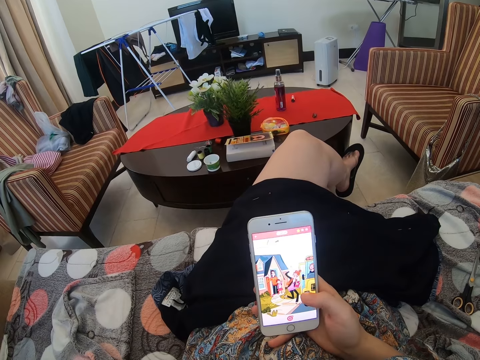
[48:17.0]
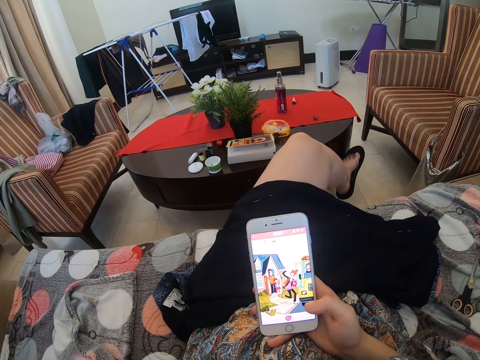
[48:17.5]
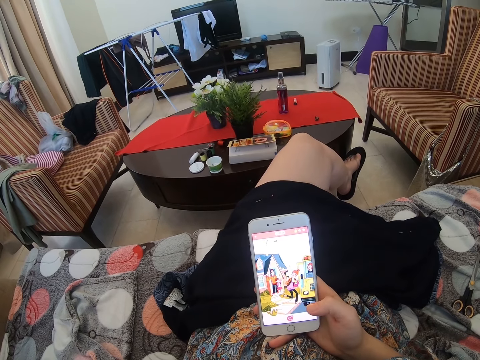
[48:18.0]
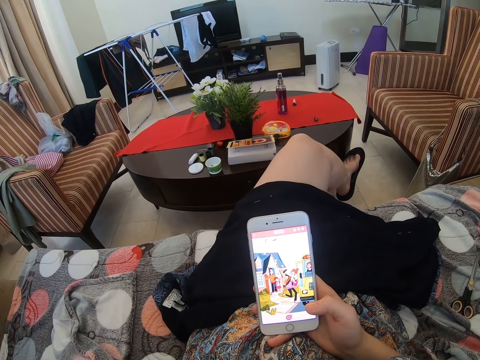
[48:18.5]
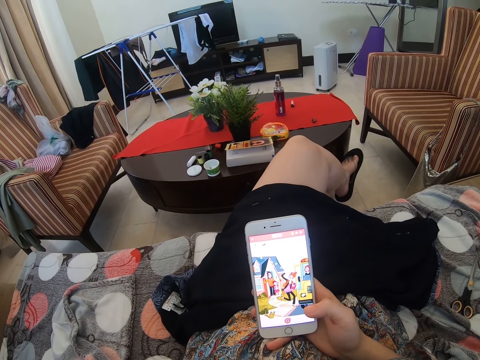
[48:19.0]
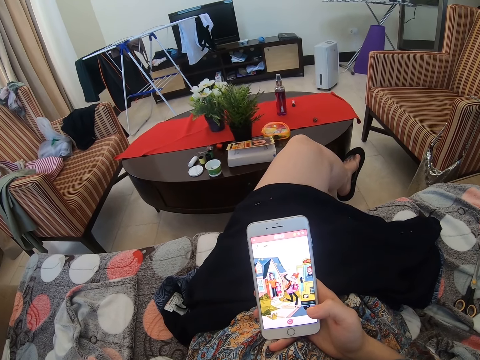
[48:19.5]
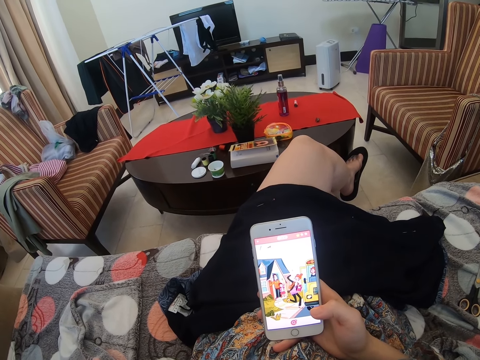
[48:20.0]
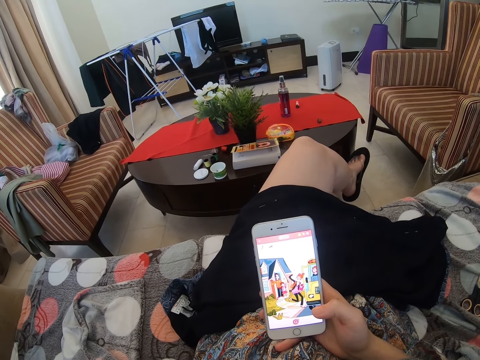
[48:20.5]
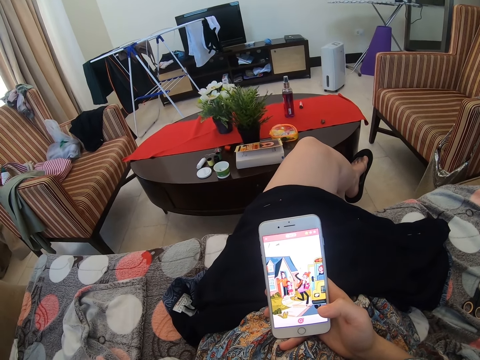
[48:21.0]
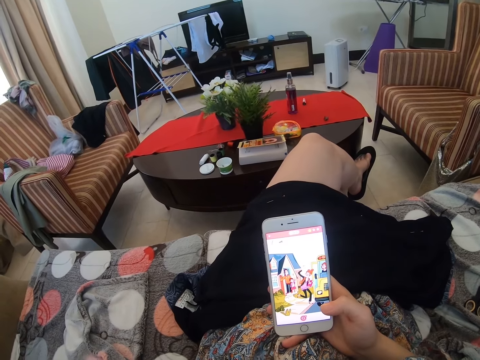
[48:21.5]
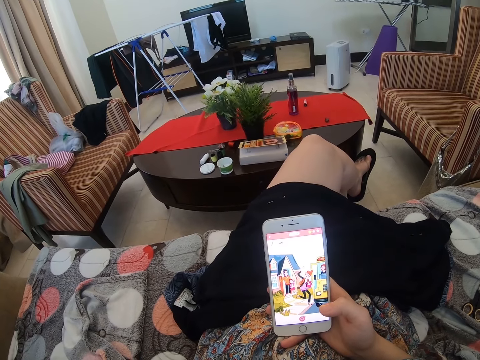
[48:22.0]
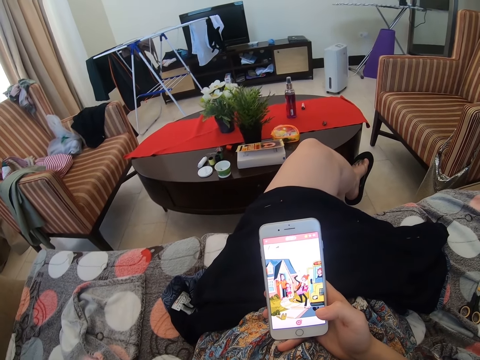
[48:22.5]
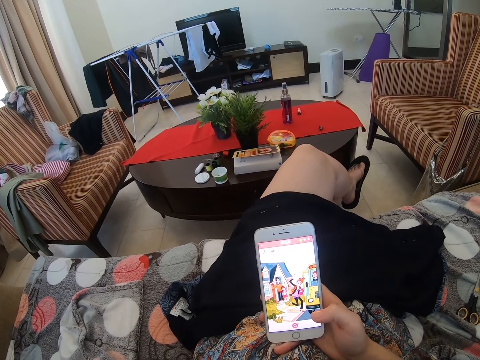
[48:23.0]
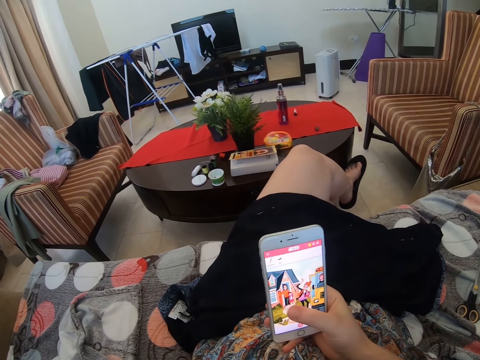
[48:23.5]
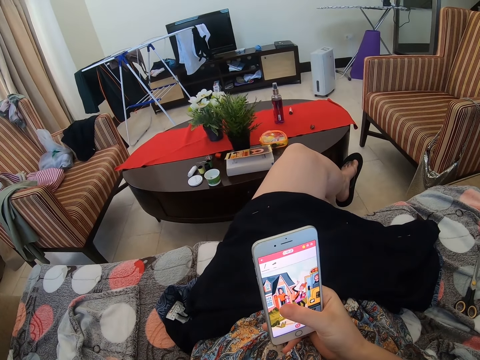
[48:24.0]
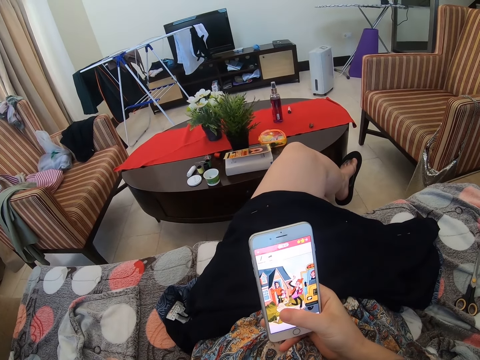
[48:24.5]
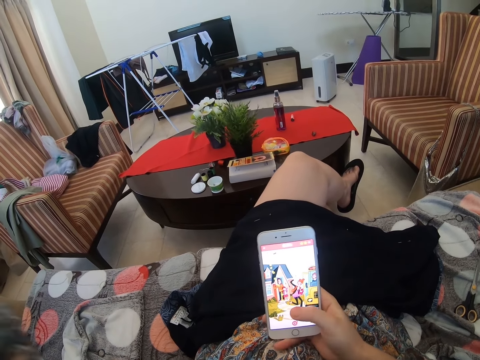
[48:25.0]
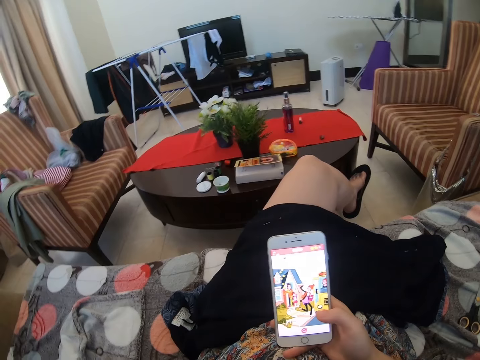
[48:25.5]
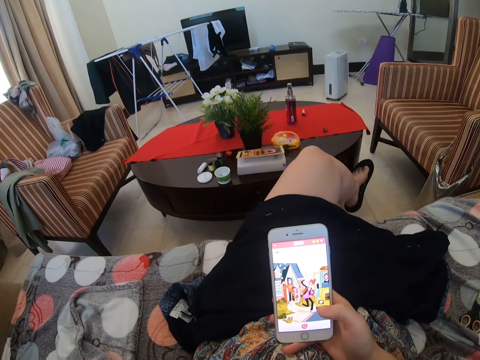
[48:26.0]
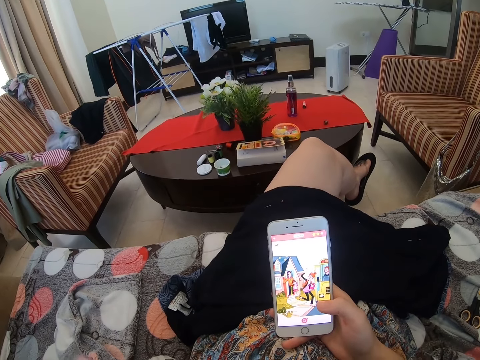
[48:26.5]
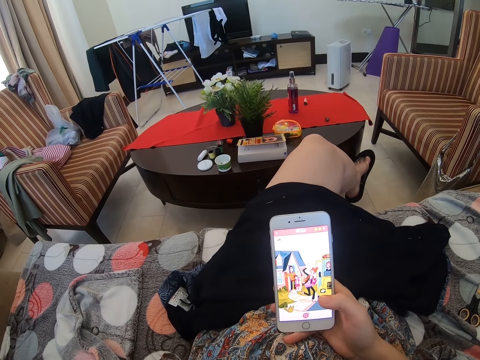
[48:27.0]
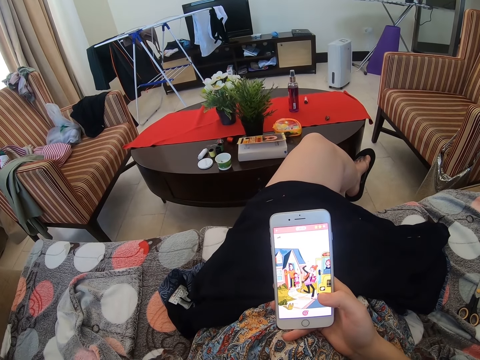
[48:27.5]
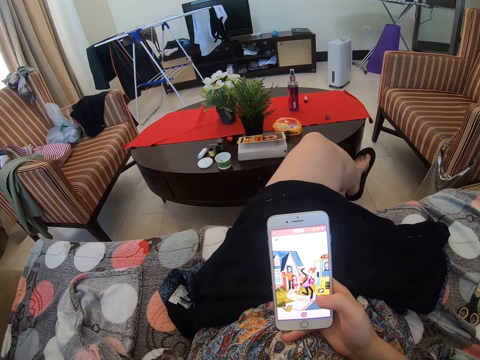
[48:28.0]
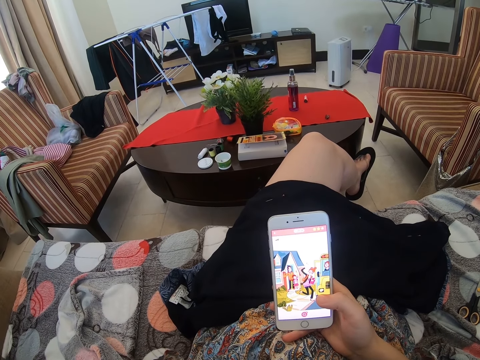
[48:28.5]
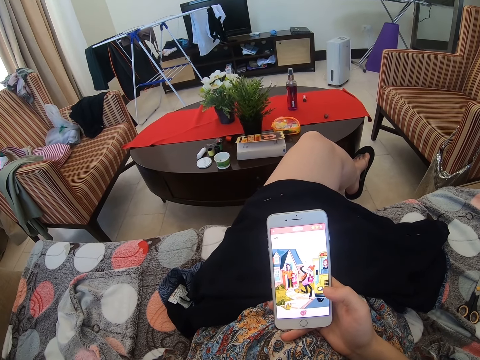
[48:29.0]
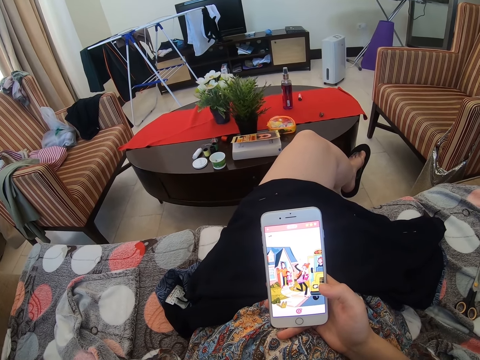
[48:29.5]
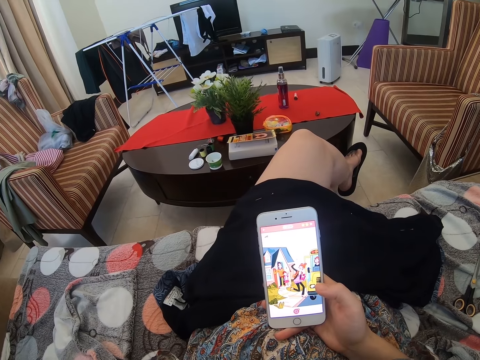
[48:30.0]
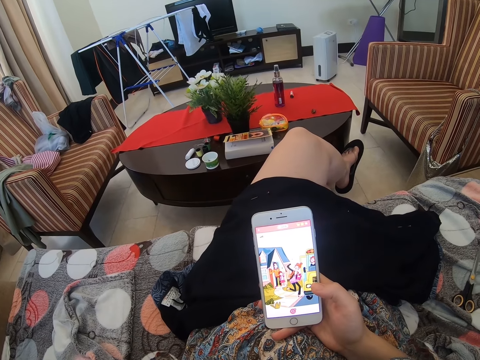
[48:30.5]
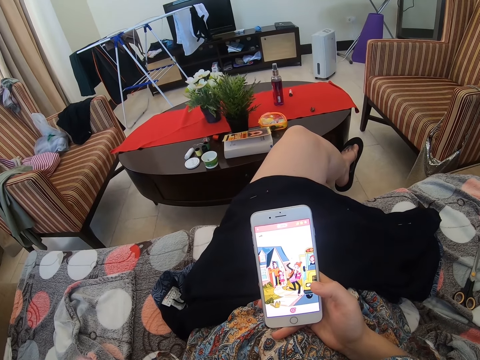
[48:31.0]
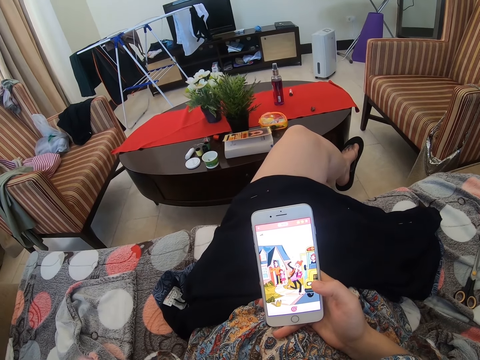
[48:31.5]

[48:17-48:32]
The camera wearer scrolls the phone. They scroll the phone again.

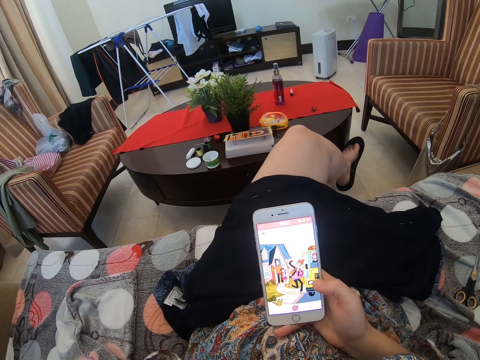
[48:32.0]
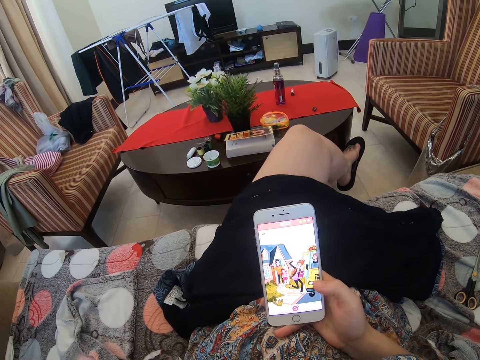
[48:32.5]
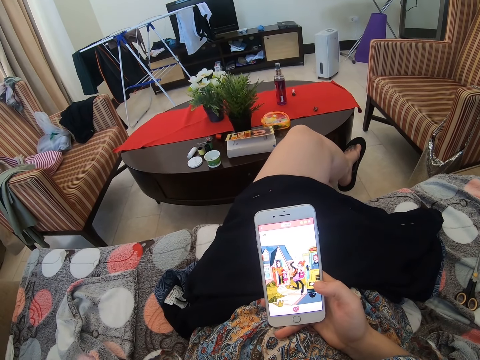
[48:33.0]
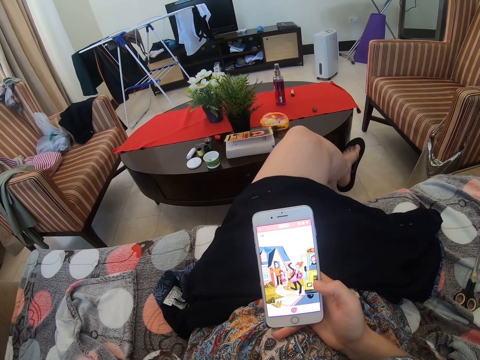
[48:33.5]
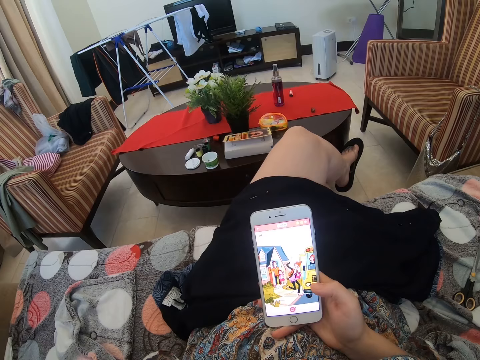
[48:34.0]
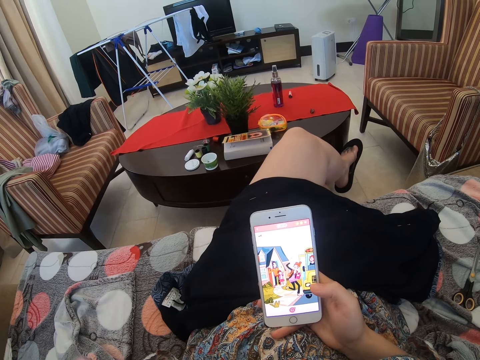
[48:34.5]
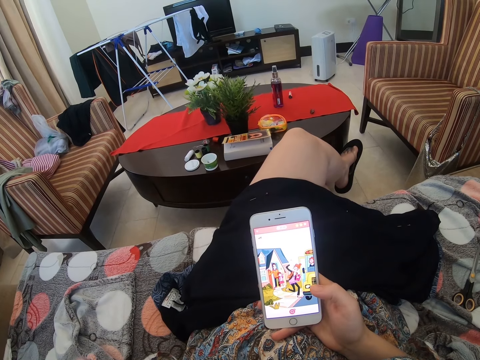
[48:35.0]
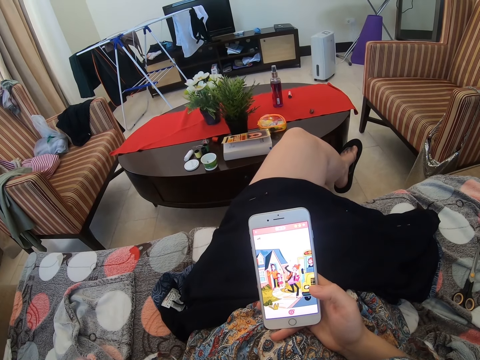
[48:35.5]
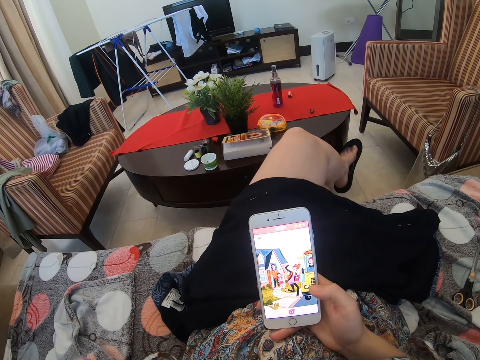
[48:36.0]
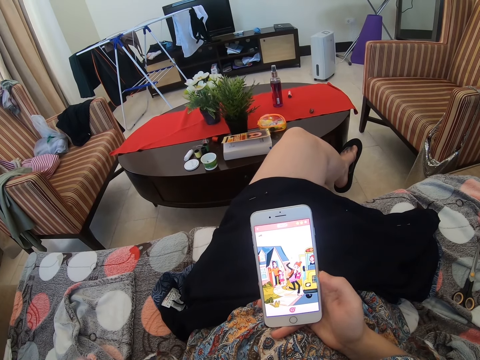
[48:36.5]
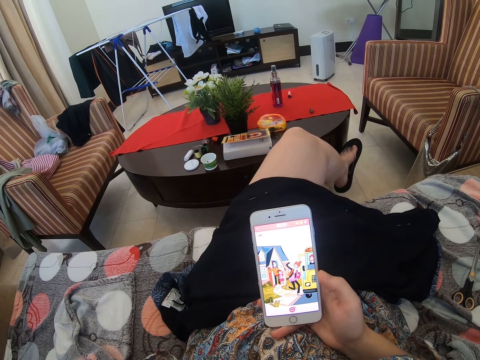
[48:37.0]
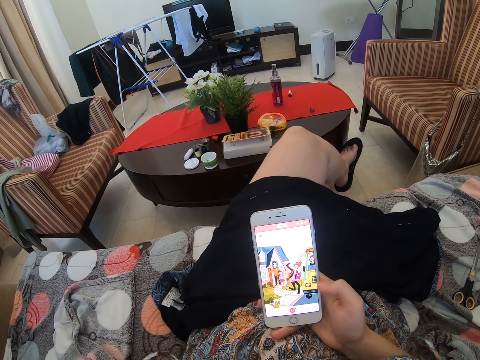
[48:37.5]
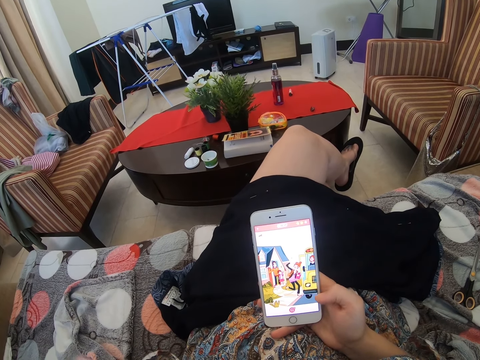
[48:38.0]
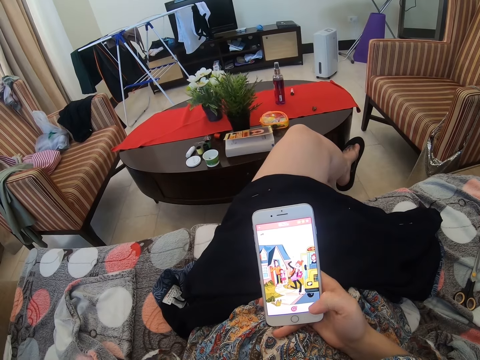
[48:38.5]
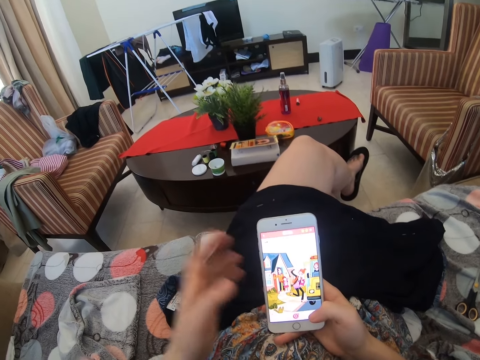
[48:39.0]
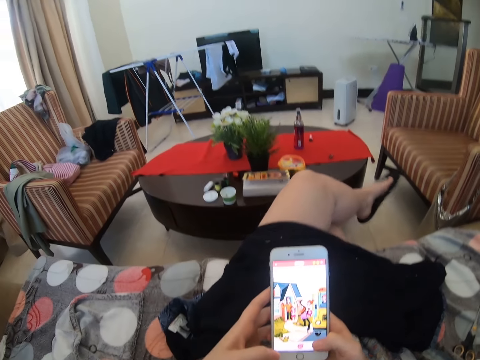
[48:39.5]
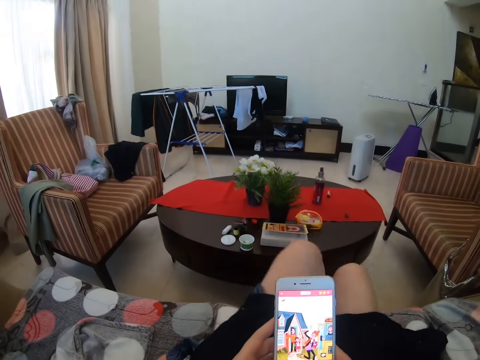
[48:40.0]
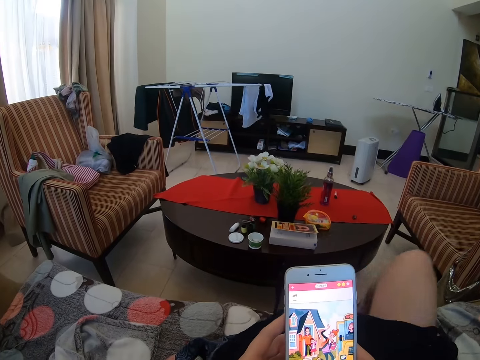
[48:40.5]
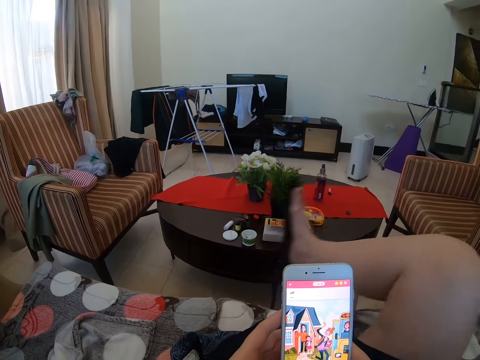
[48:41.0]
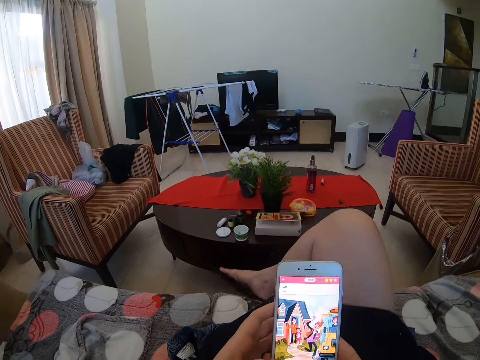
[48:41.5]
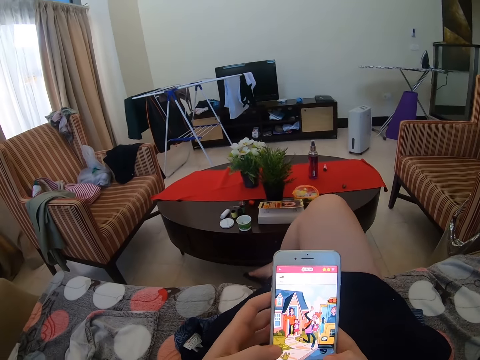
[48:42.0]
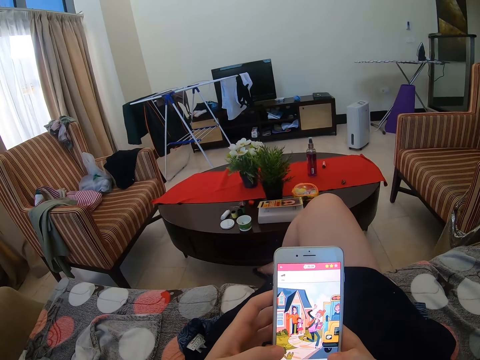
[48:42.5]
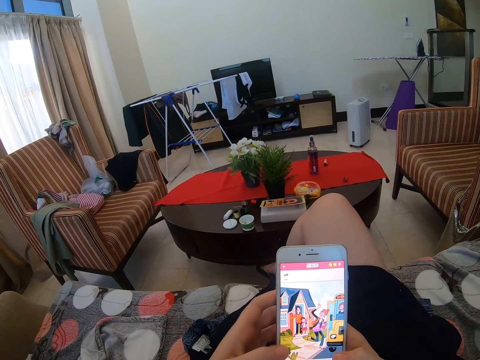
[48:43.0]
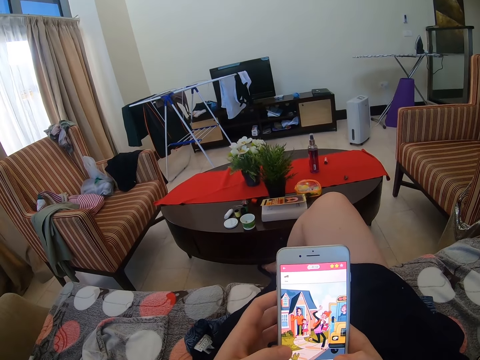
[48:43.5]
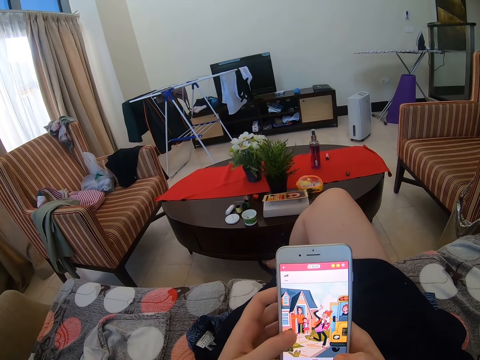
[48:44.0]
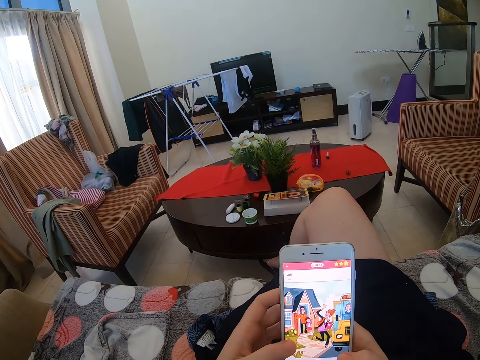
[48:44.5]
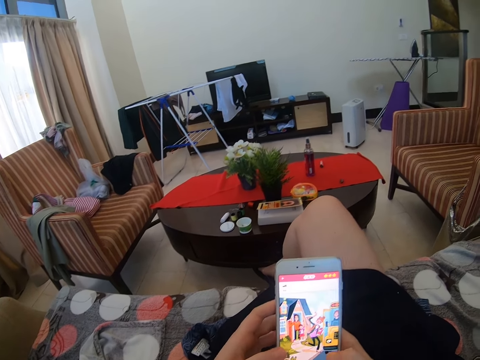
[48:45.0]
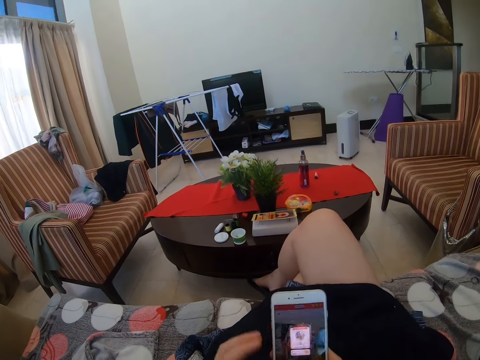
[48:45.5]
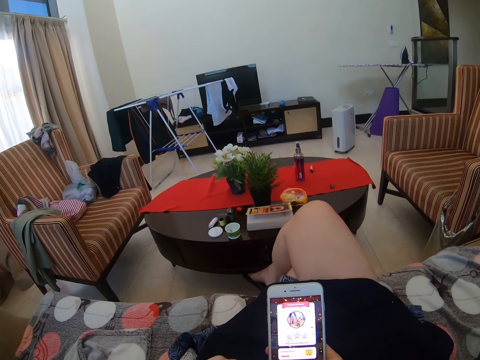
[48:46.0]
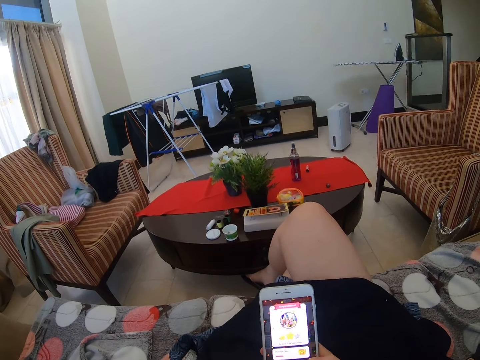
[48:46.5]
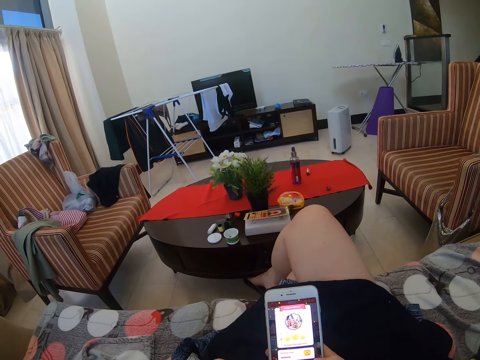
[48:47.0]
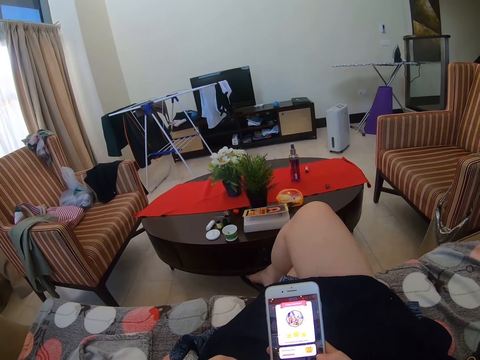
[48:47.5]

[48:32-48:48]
The camera wearer raises a leg. They put their legs together. They scroll the phone. They scroll the phone again.
